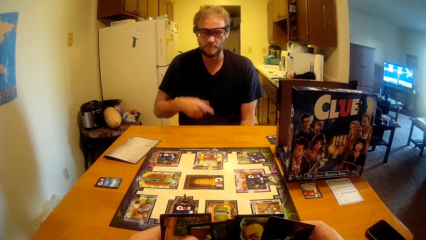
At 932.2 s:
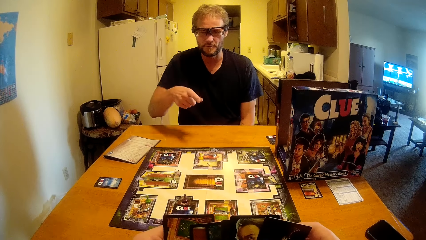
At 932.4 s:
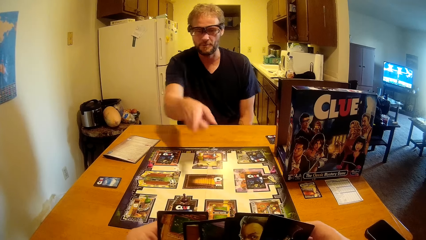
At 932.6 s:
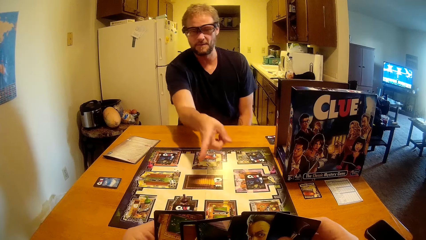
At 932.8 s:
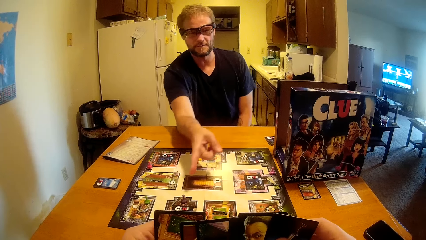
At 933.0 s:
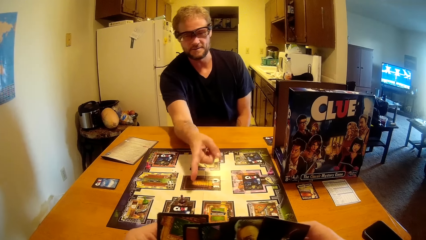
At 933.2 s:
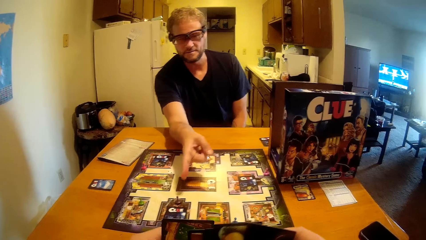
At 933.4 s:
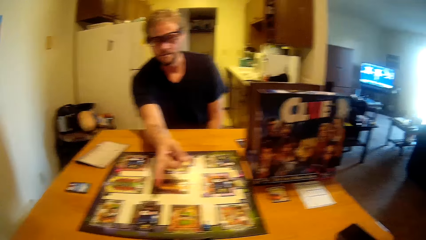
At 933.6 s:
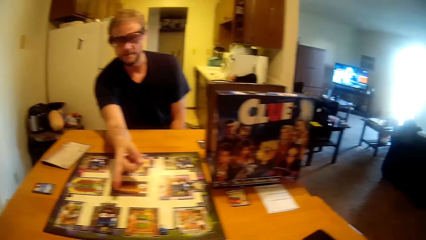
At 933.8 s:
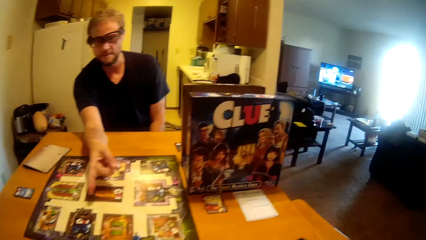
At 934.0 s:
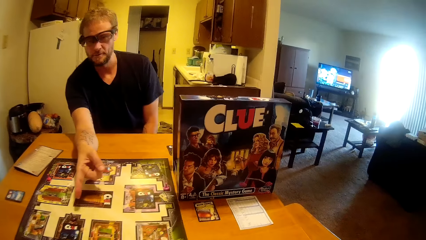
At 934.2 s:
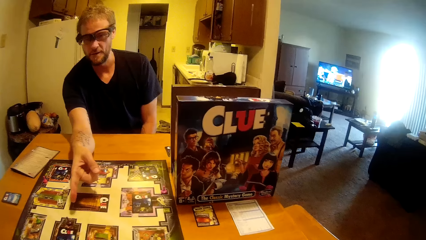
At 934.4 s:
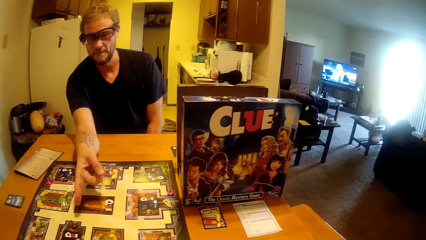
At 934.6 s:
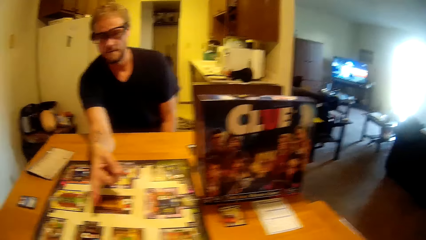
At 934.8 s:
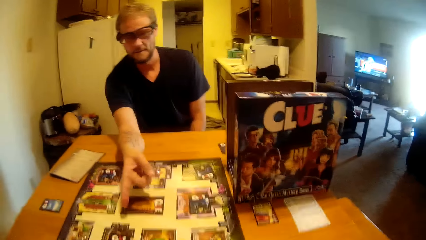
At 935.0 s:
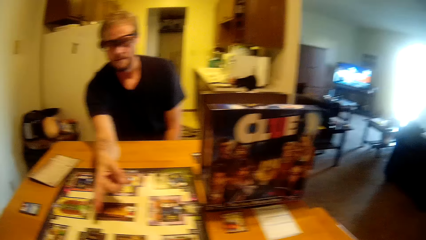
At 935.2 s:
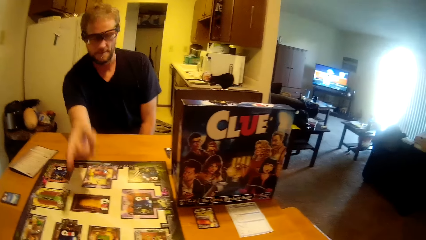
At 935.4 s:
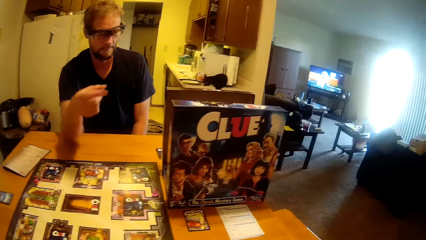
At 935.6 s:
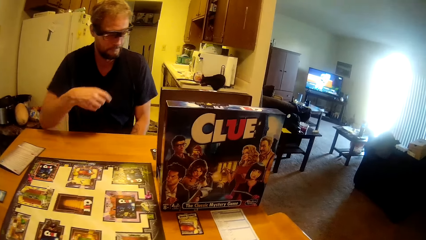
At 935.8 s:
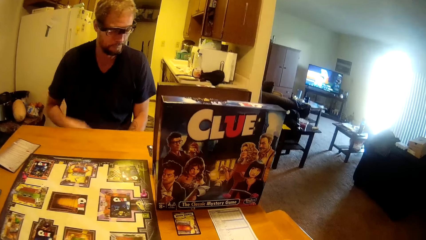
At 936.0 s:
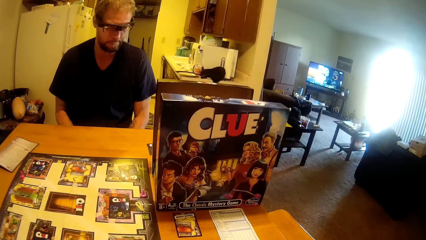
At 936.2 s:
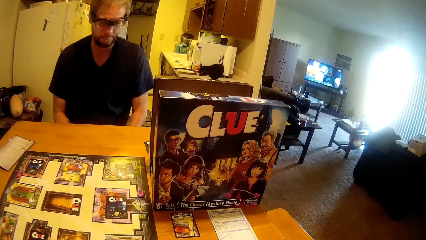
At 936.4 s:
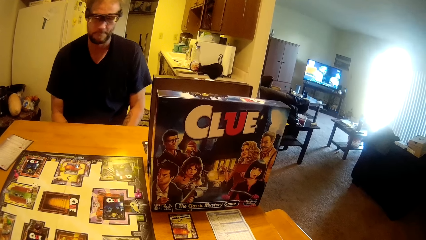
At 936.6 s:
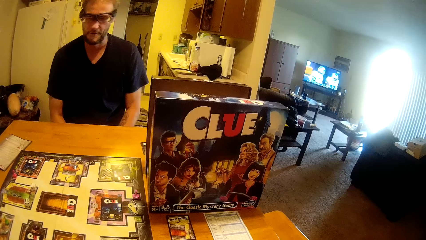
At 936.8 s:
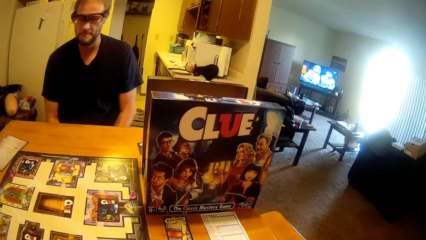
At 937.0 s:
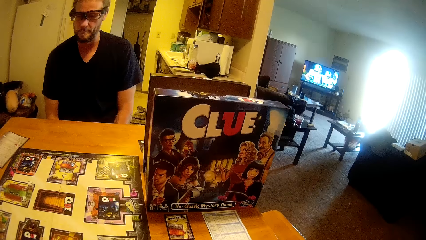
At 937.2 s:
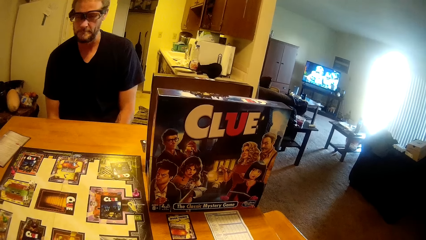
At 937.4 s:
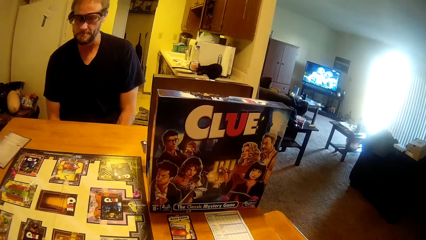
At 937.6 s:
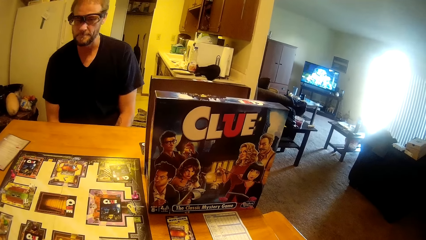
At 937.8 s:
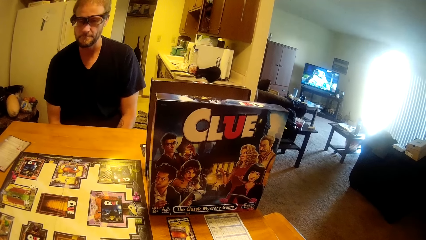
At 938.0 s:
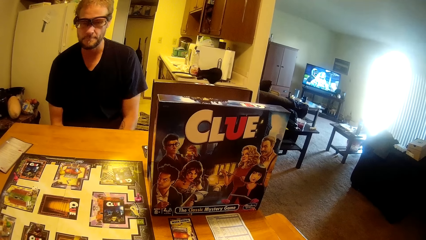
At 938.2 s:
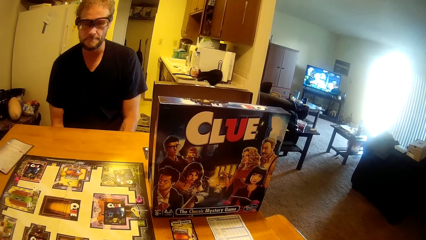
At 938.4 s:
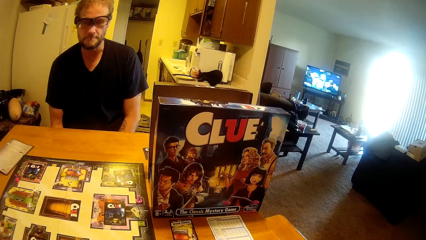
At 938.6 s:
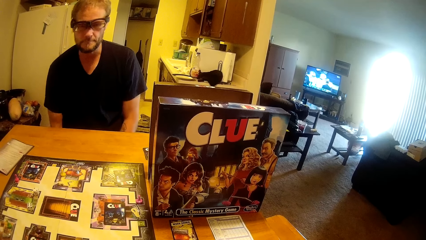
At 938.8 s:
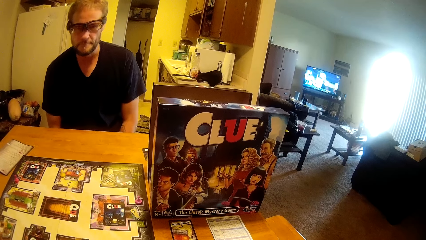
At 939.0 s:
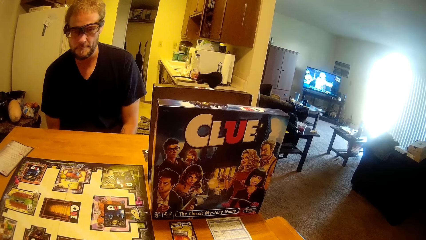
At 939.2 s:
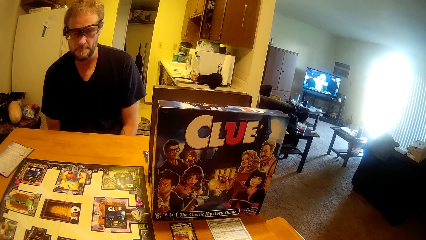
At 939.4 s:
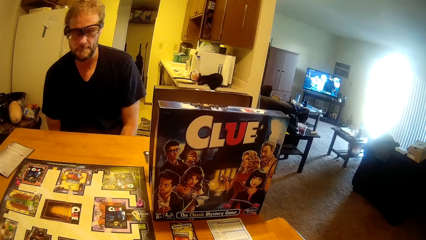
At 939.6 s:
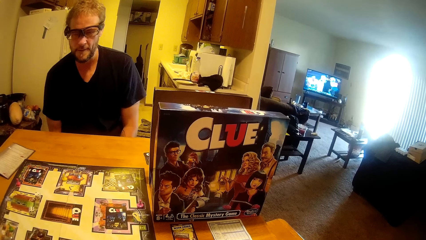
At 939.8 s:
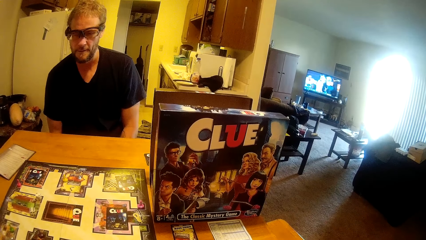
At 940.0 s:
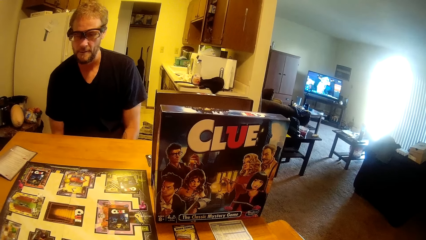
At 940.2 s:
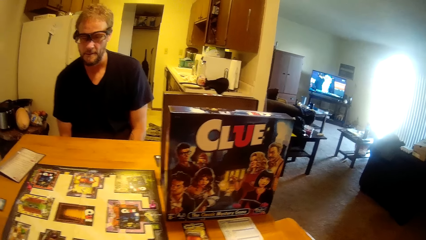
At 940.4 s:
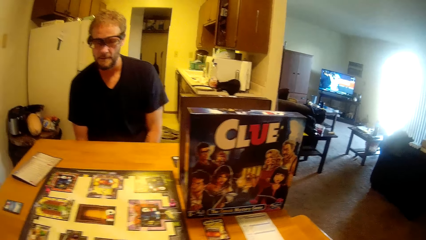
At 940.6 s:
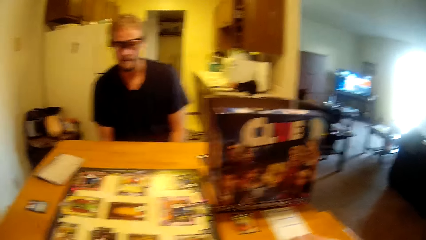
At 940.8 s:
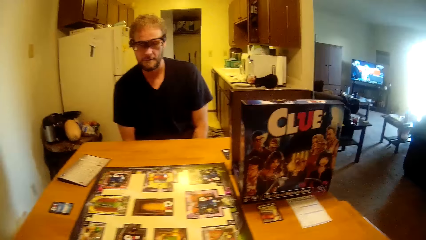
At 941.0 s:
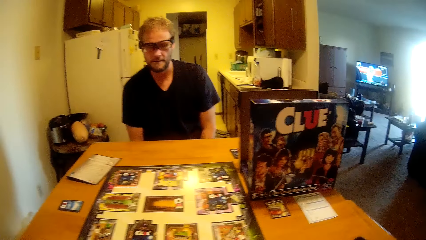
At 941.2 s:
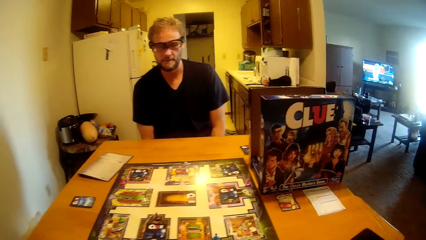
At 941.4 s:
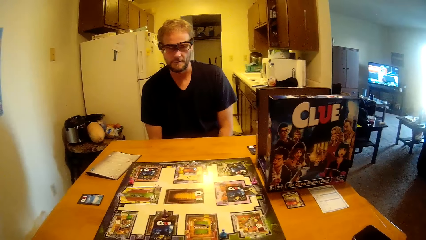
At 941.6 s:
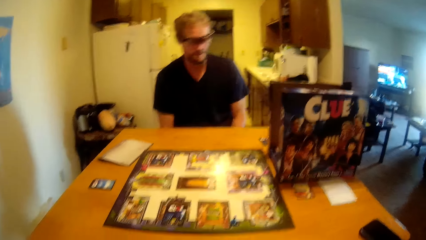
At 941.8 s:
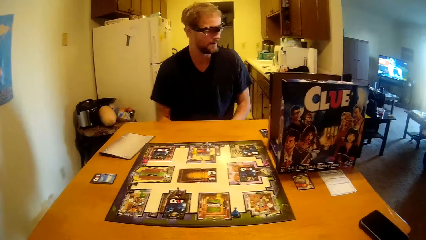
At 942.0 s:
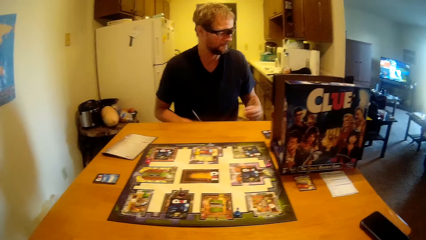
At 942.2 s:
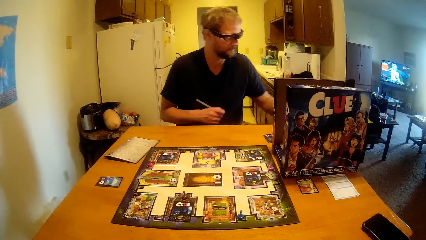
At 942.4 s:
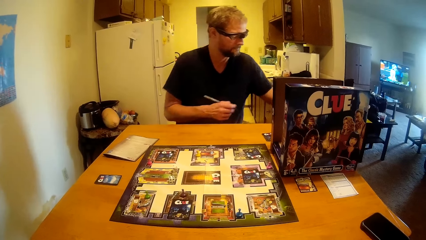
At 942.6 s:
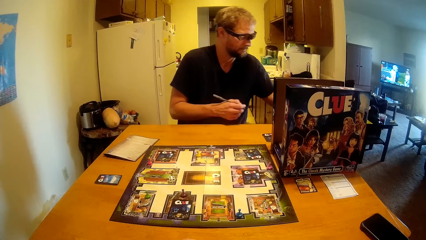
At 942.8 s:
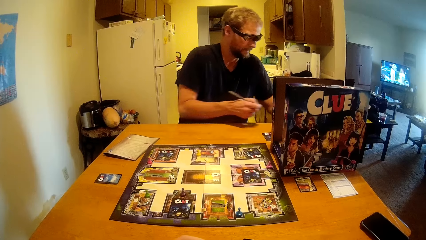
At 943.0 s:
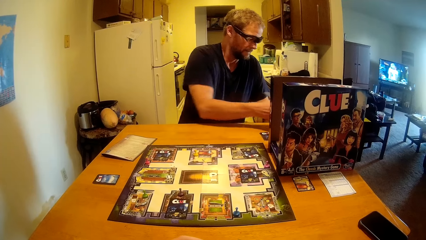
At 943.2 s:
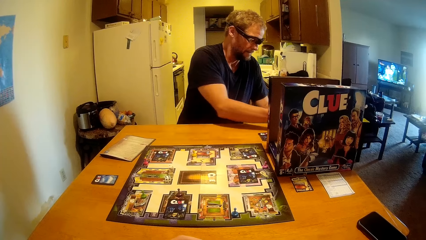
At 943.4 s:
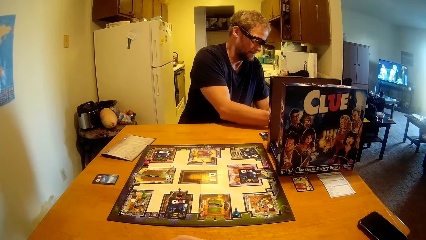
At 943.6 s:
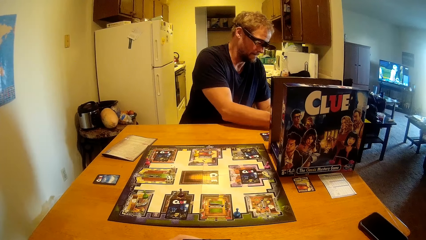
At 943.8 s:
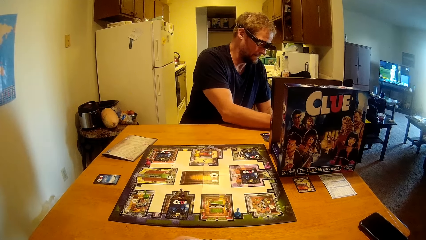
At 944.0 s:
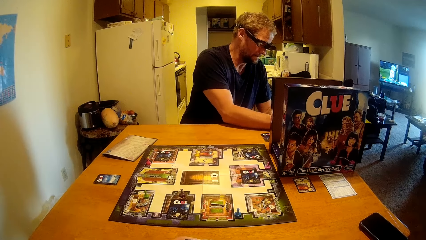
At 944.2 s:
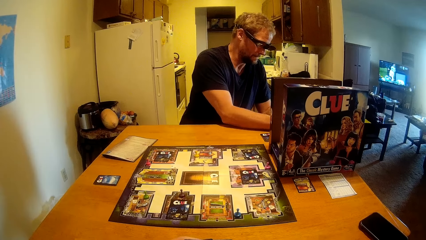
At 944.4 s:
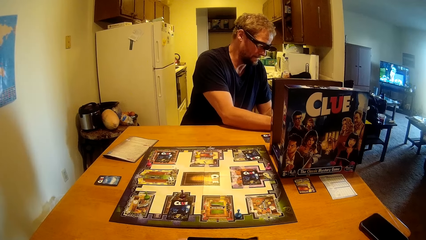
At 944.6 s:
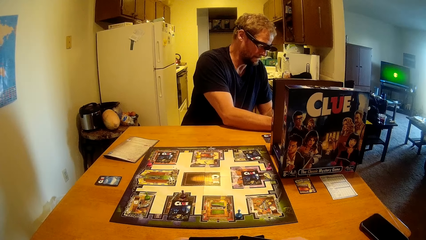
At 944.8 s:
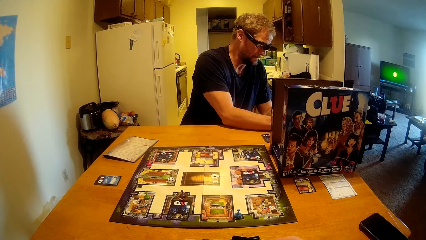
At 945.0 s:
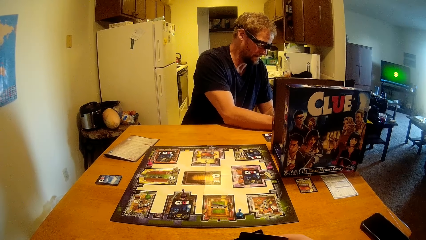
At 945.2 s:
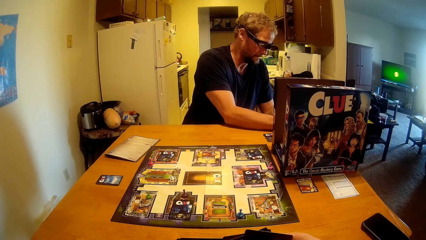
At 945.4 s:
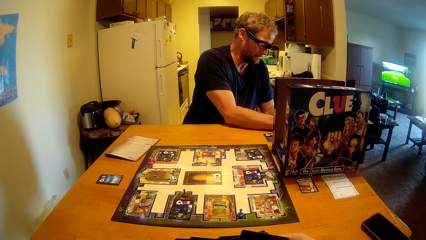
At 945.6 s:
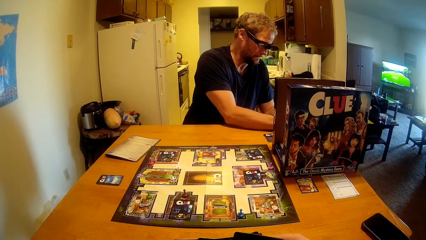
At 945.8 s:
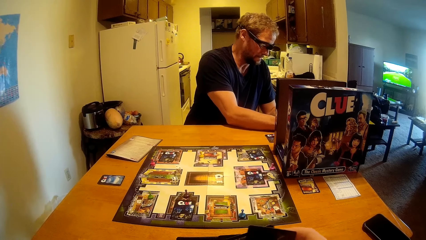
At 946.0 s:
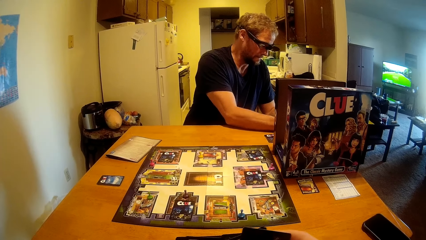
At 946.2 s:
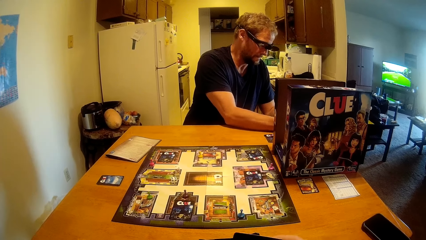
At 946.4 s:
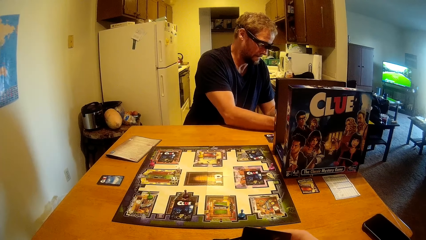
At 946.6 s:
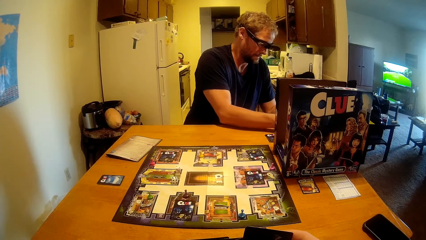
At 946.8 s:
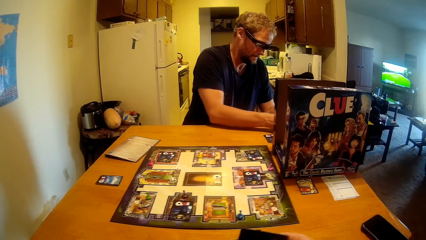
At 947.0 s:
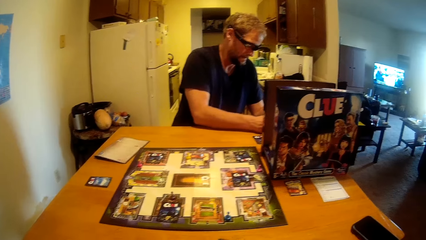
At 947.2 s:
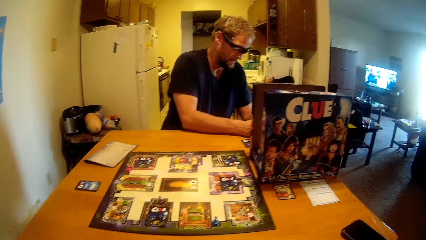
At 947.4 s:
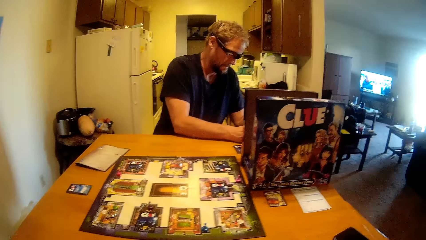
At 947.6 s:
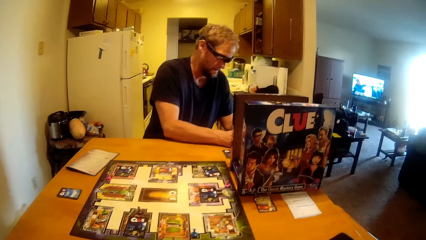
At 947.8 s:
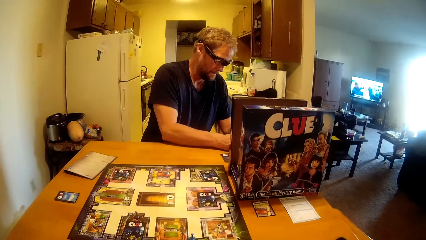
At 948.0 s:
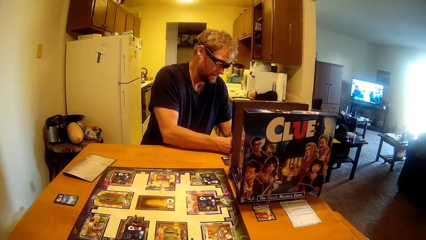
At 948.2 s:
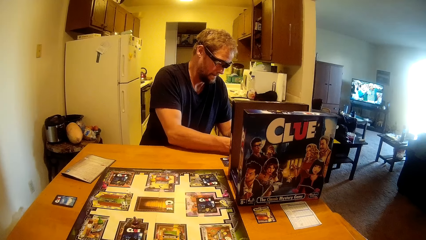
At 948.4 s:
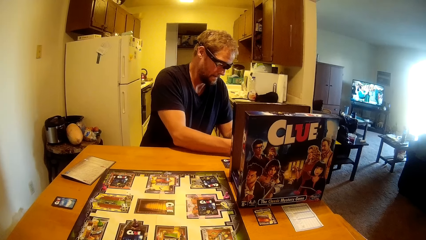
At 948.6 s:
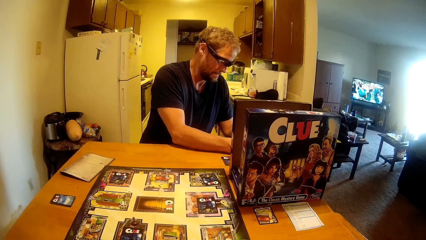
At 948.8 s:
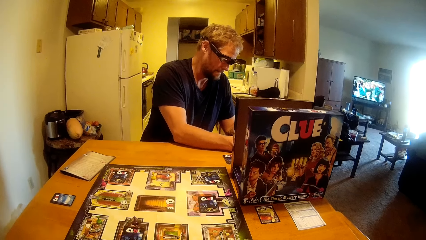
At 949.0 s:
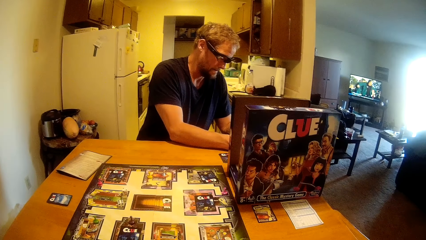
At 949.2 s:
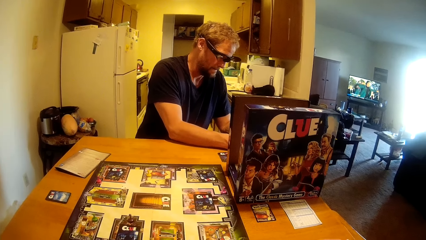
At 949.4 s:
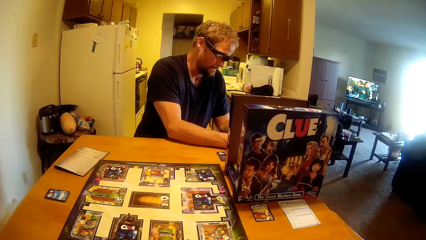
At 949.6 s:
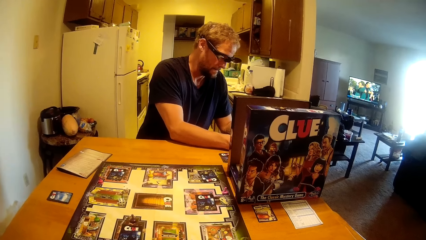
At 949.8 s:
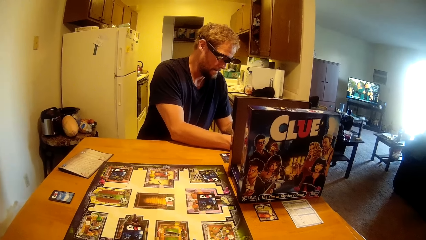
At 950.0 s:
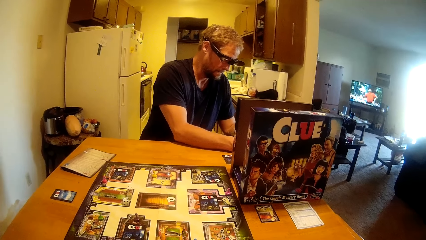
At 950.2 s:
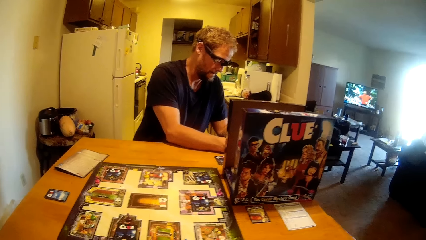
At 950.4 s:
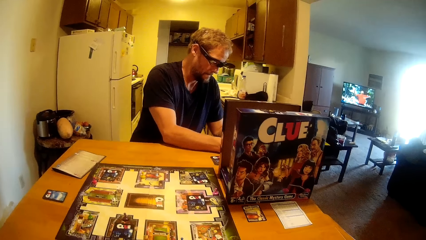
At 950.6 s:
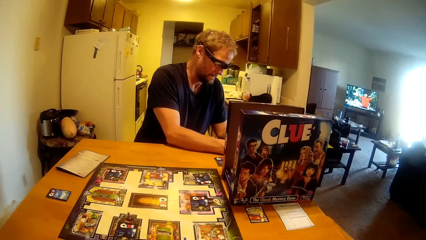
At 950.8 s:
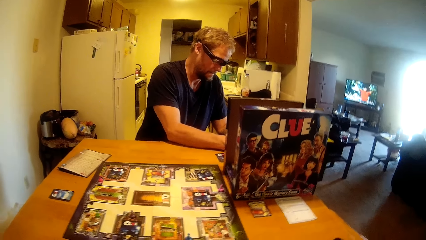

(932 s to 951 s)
A man talks to the camera wearer and points his finger at the board. The camera wearer talks to the man. The man writes. The camera wearer looks at the clue board.
